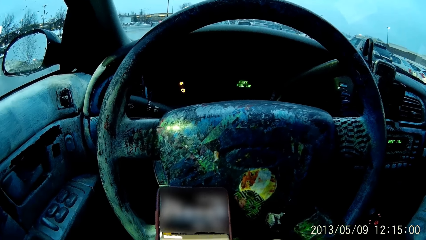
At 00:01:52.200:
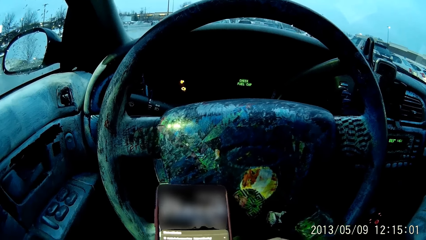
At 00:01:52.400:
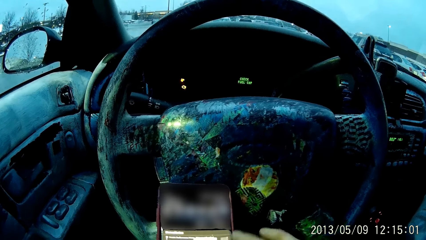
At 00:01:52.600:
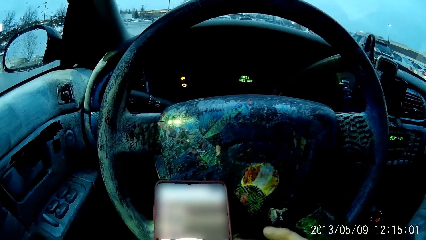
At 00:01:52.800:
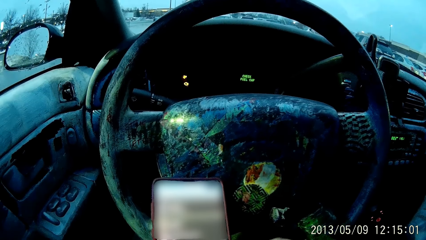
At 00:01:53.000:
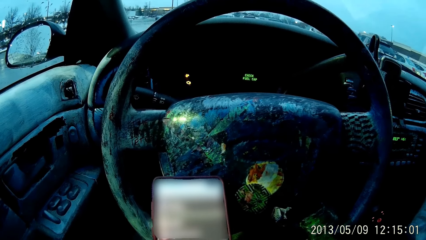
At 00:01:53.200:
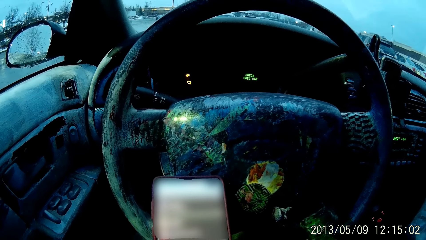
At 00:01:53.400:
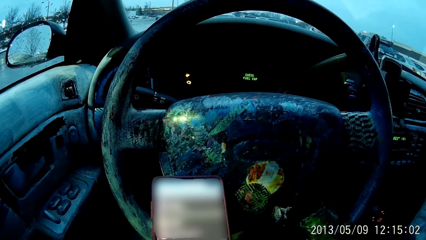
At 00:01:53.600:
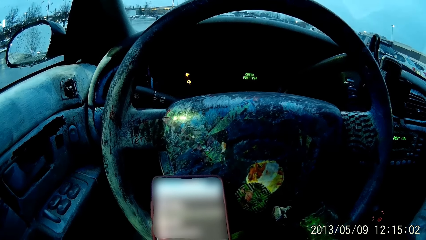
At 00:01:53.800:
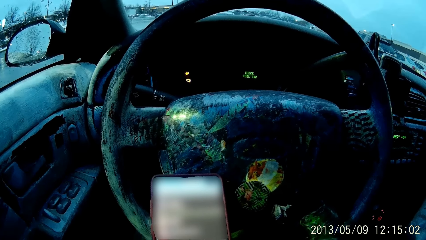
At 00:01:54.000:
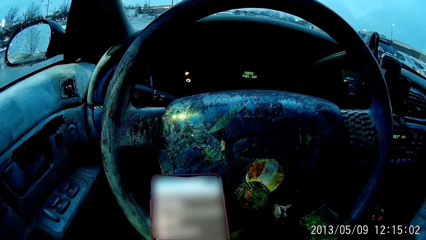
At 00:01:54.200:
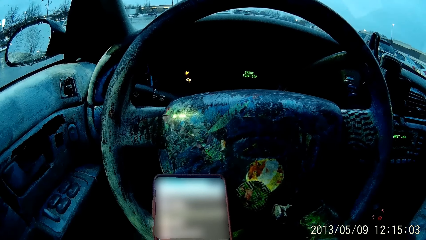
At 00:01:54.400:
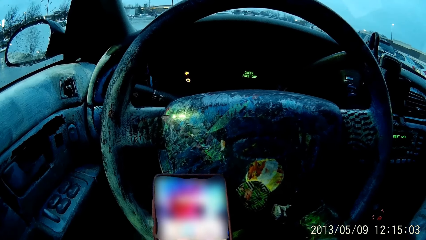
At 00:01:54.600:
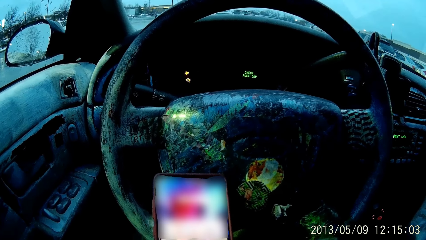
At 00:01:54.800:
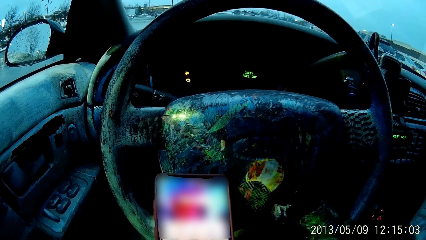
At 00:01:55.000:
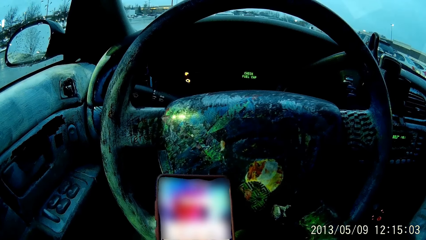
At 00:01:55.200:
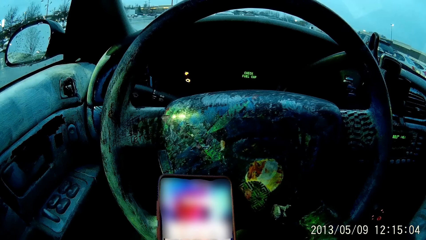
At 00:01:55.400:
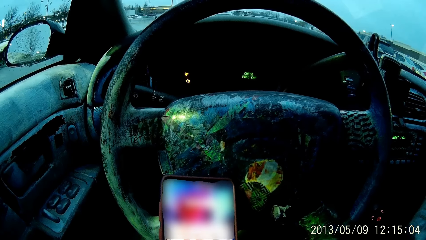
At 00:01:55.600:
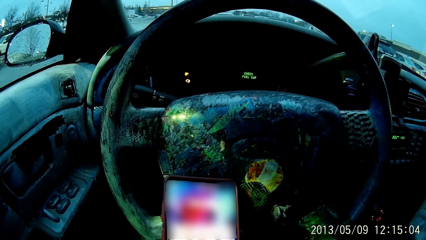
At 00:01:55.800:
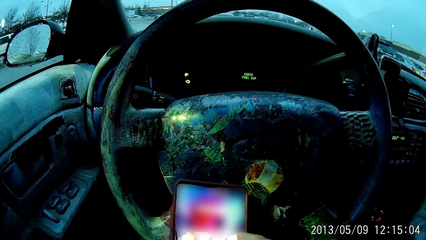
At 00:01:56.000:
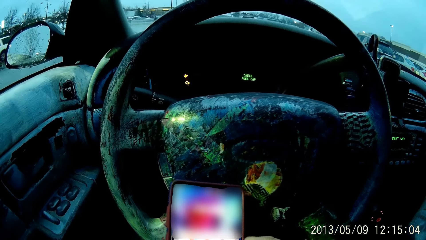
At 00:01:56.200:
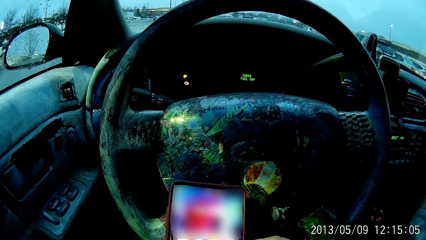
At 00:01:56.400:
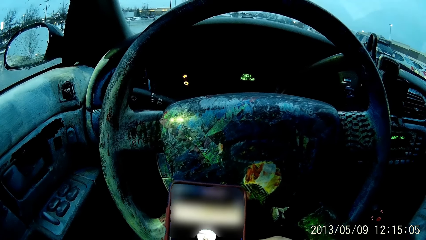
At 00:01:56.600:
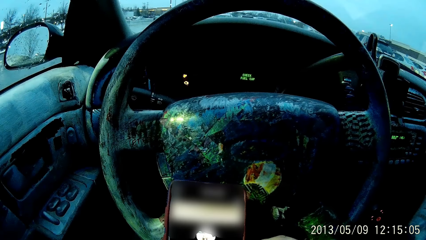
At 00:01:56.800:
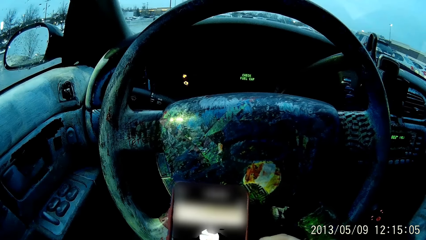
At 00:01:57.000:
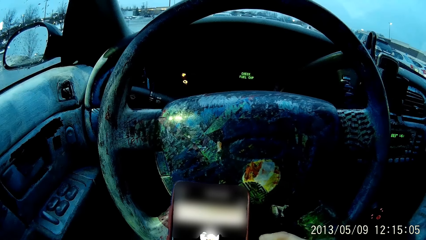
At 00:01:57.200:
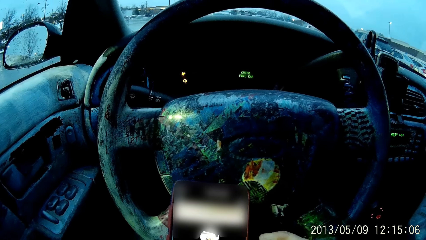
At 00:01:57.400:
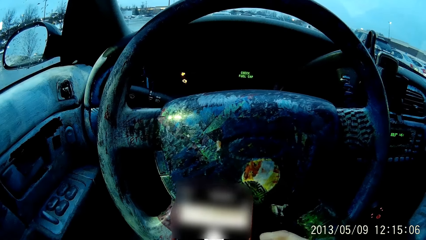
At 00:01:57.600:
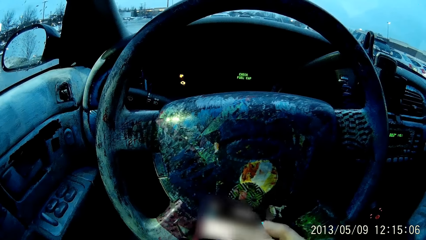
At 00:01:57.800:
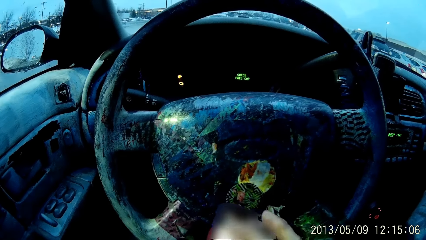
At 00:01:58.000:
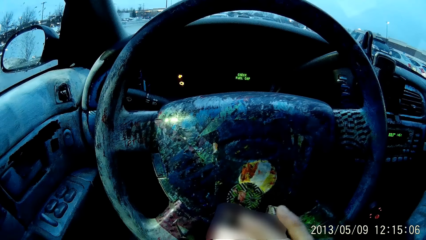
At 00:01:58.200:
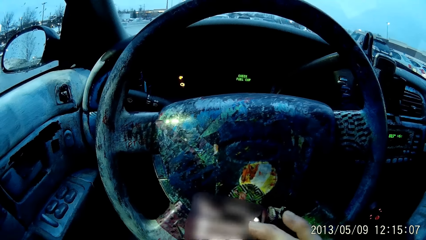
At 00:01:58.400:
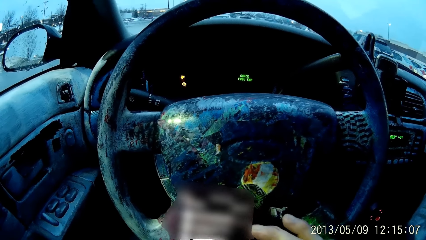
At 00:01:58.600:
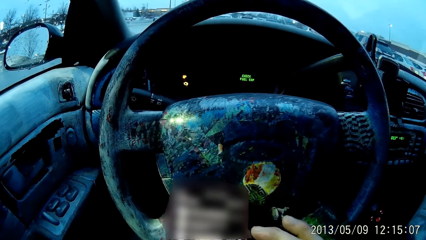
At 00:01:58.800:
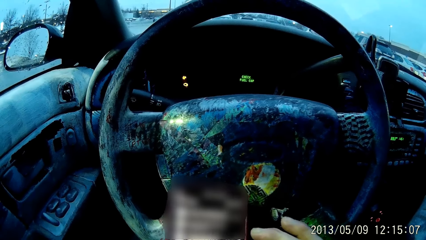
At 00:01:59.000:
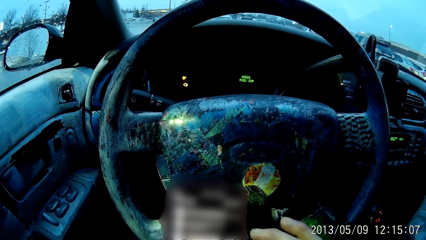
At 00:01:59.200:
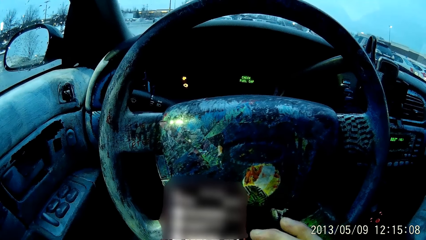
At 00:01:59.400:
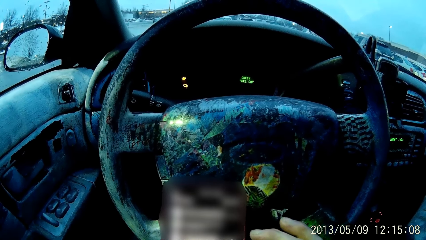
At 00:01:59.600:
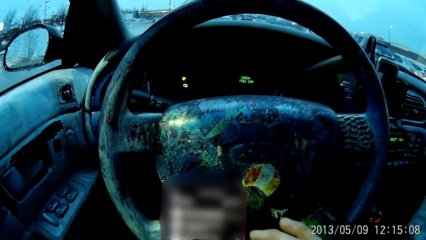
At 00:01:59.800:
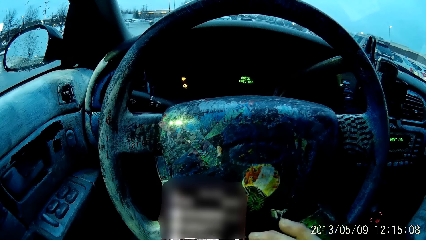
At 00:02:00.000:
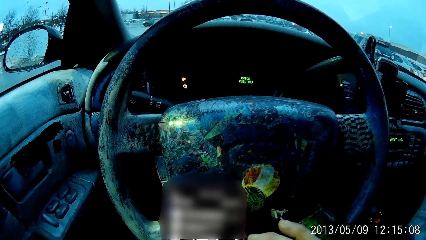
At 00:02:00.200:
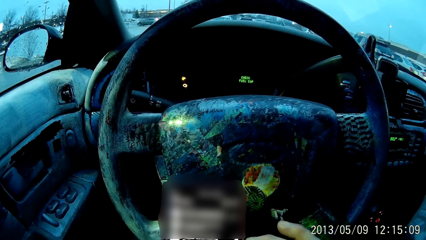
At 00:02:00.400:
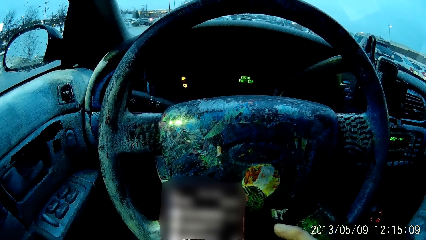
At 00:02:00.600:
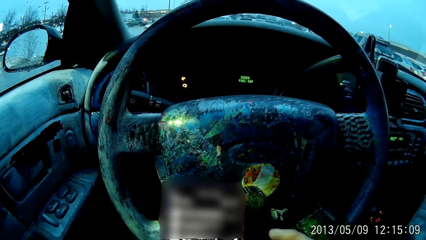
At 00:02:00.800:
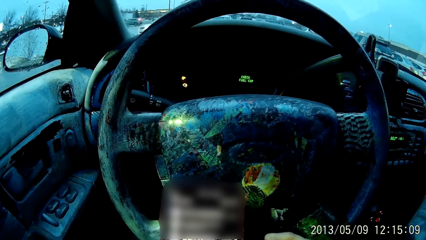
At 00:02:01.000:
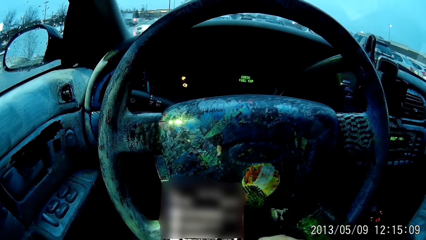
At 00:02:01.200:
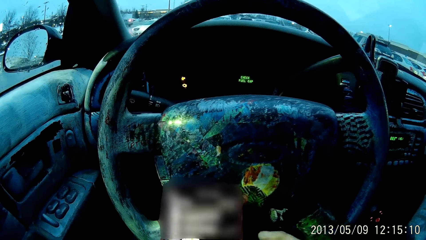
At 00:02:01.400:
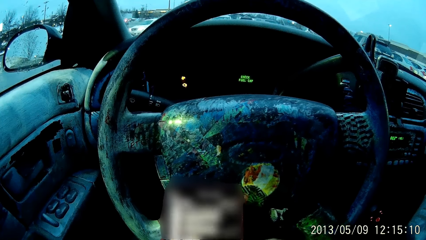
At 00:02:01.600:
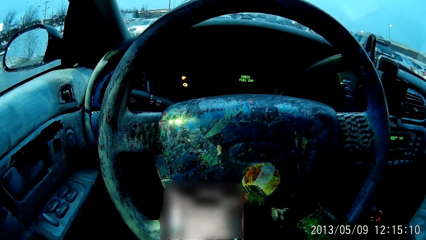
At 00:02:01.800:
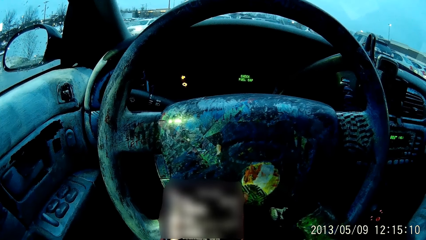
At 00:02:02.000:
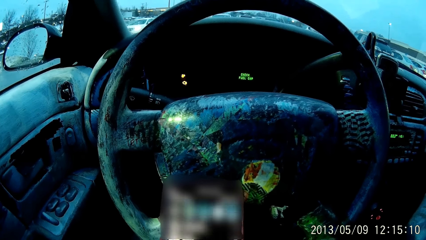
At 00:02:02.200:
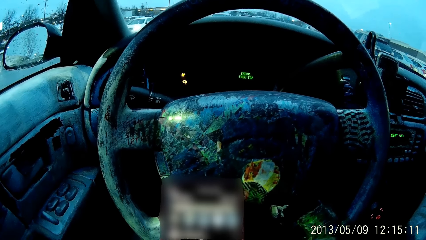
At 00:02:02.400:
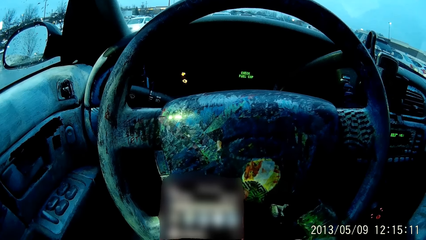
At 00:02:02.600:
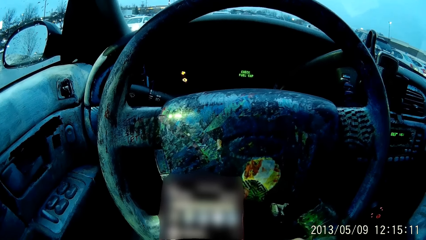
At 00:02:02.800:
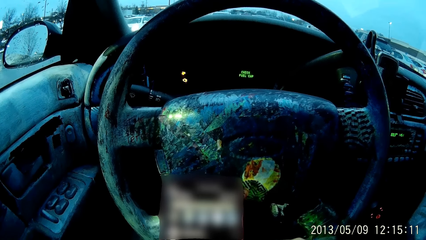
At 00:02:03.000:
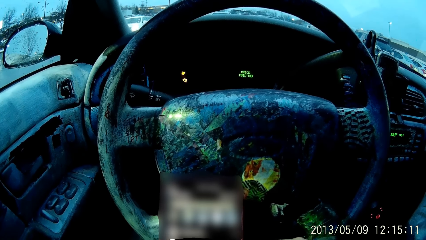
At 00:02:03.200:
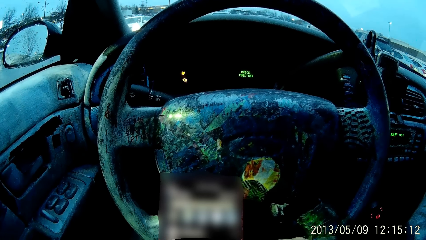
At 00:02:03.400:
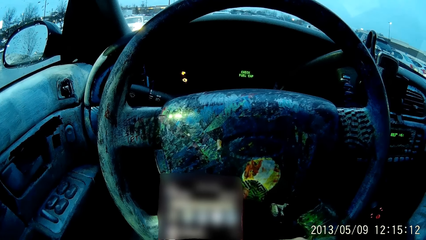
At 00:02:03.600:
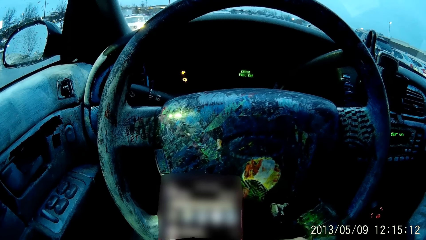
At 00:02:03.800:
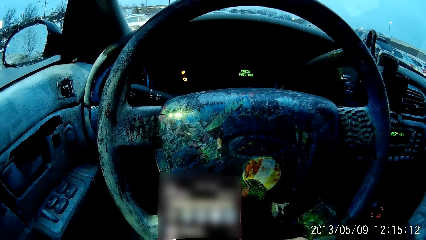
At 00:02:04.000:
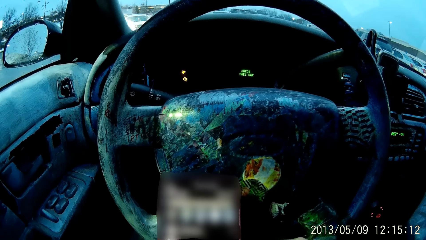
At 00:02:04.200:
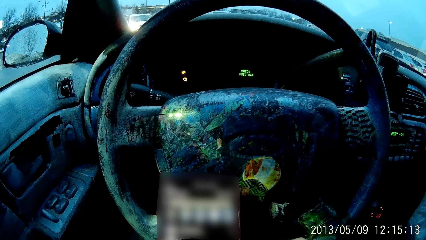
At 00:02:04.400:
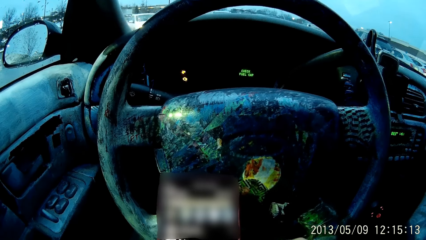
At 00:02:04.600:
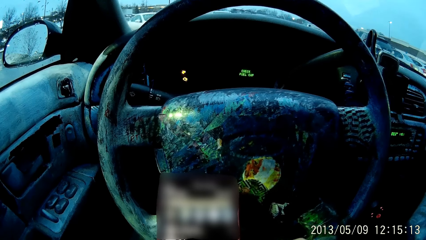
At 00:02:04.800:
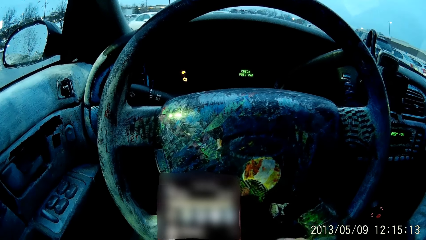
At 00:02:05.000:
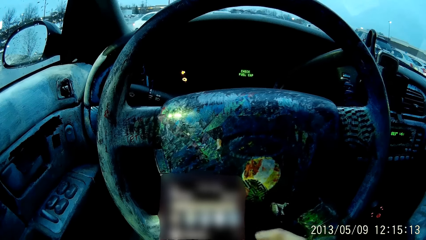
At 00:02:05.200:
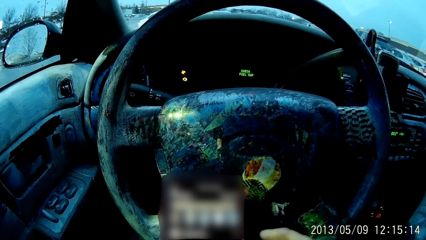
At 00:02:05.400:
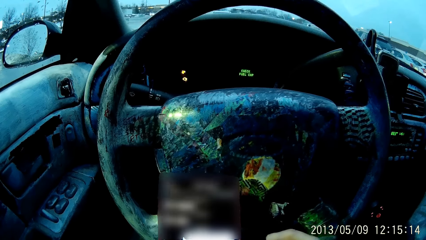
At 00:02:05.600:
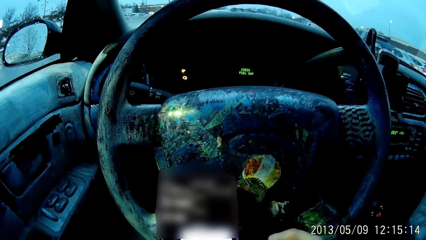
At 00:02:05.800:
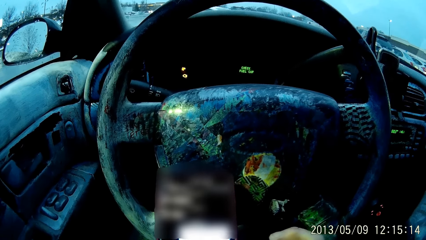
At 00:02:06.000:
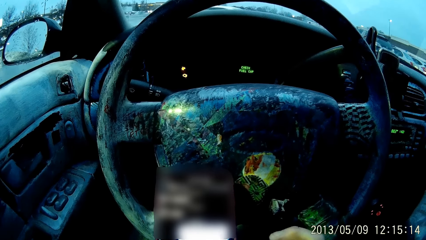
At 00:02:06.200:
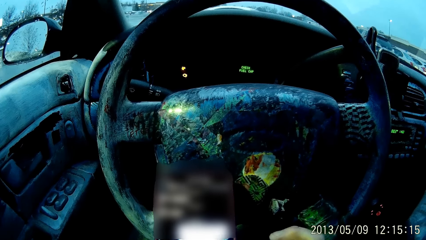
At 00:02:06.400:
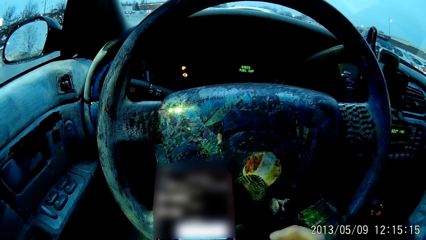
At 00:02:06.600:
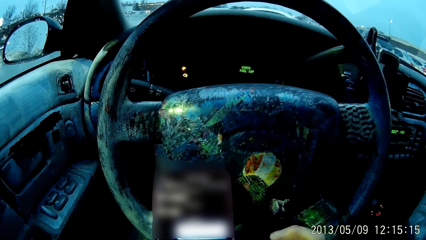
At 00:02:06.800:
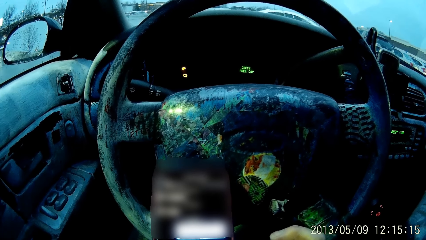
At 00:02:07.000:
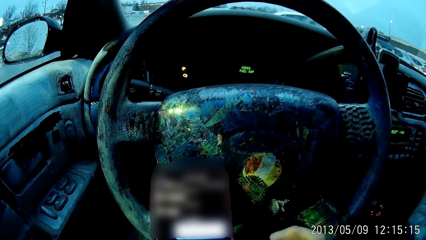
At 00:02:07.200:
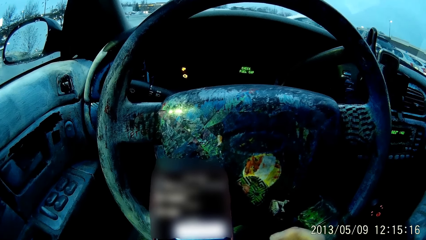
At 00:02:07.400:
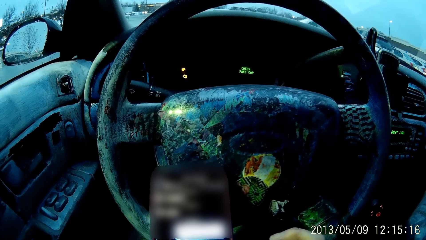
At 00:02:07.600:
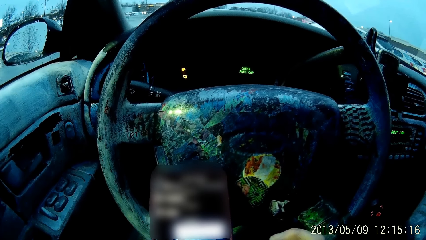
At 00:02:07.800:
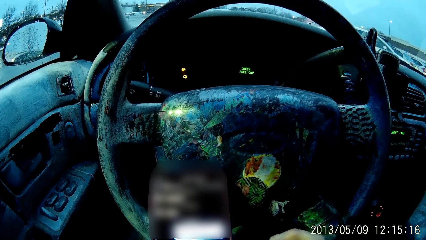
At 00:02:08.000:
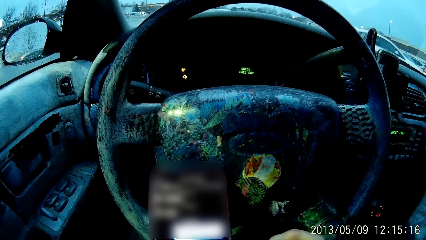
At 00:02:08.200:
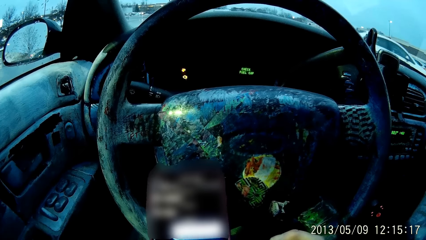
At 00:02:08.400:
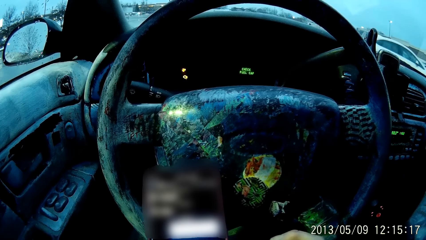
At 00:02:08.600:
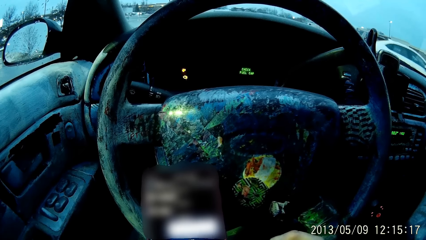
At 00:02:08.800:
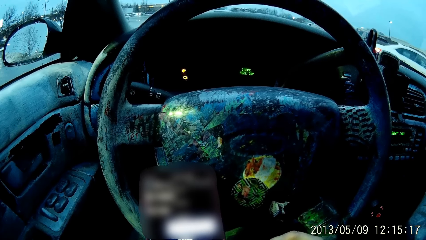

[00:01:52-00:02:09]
The camera wearer uses their phone. They touch the phone with the right hand and scroll the phone with their fingers. They scroll down using the right hand.
